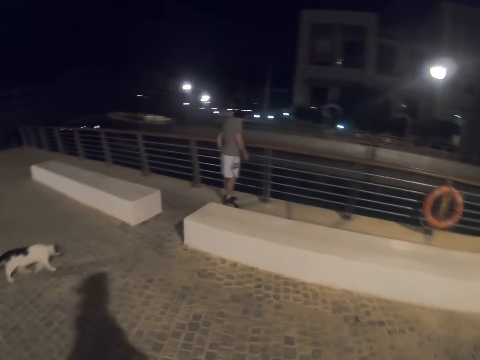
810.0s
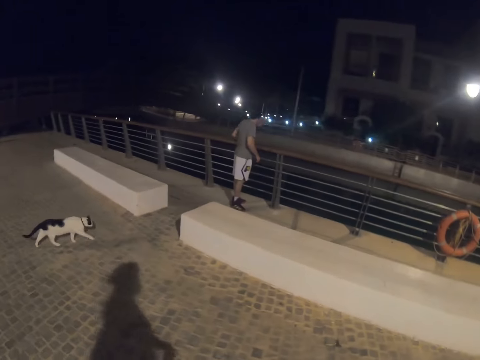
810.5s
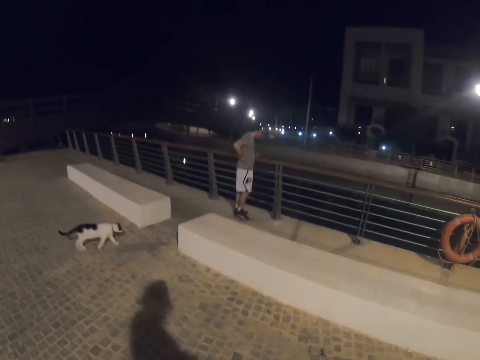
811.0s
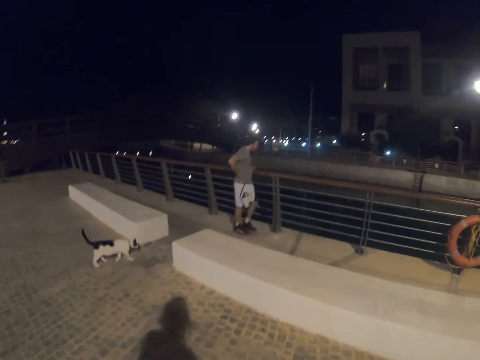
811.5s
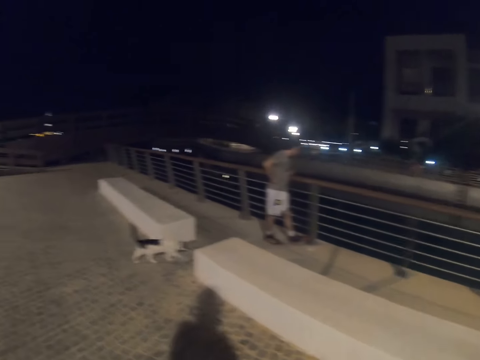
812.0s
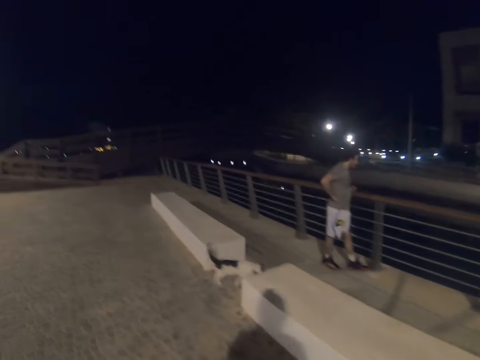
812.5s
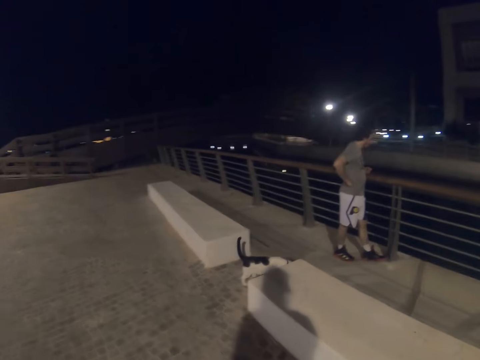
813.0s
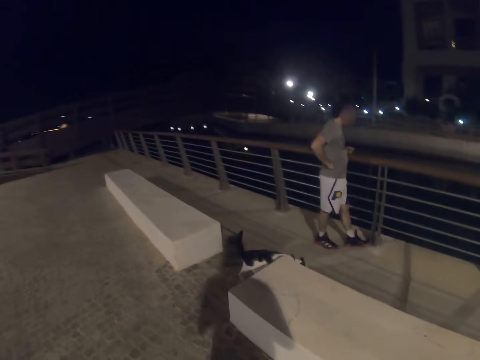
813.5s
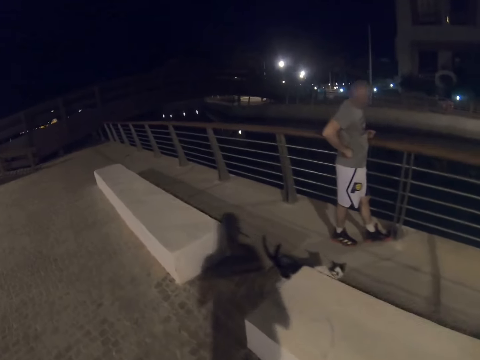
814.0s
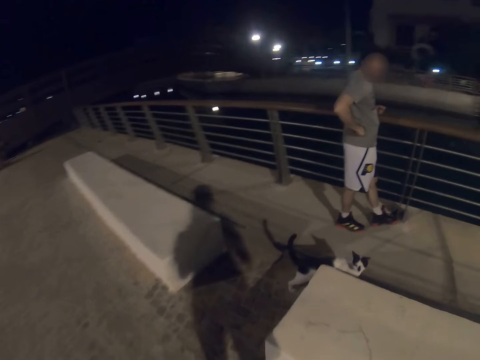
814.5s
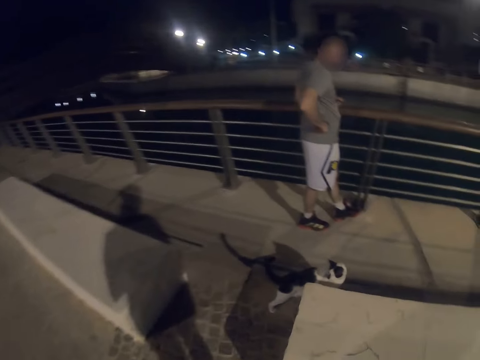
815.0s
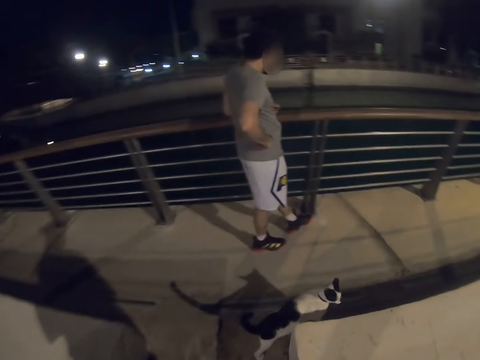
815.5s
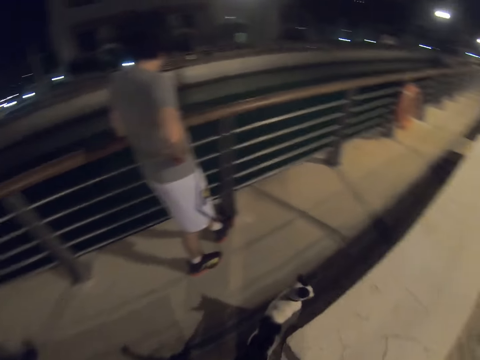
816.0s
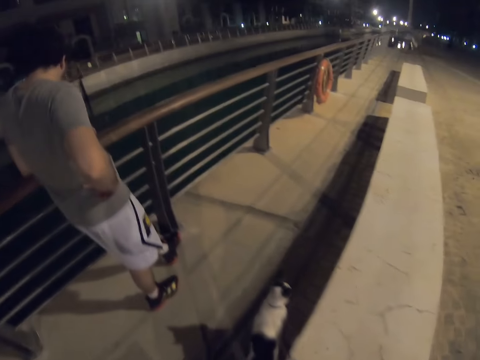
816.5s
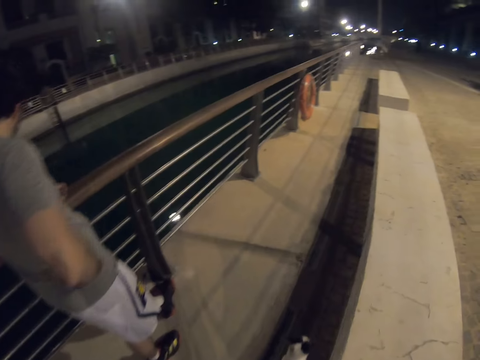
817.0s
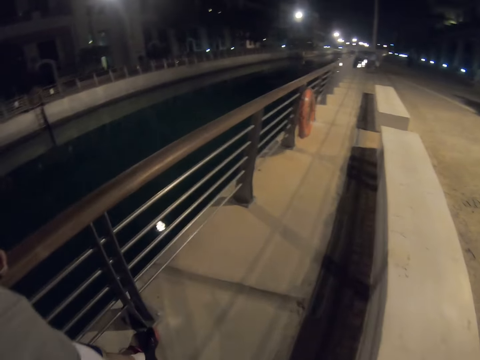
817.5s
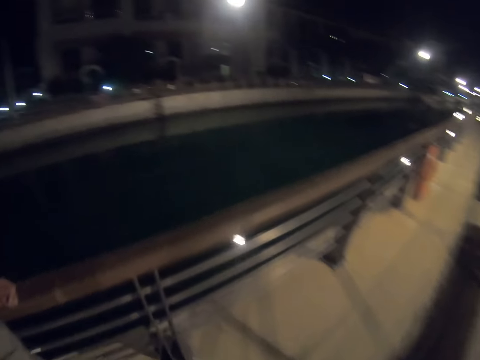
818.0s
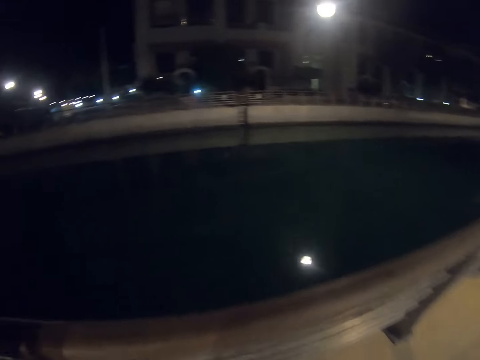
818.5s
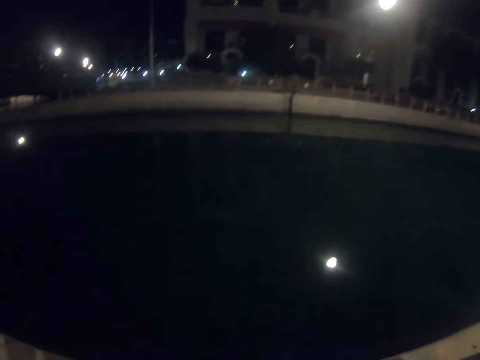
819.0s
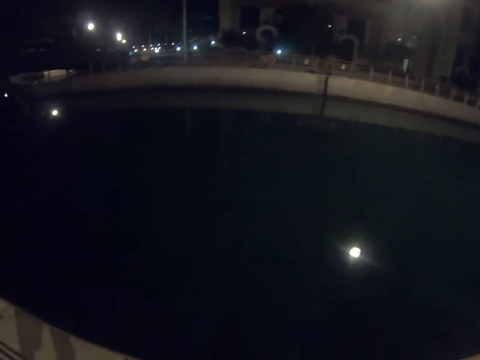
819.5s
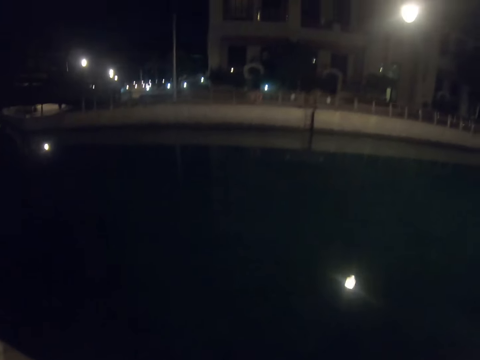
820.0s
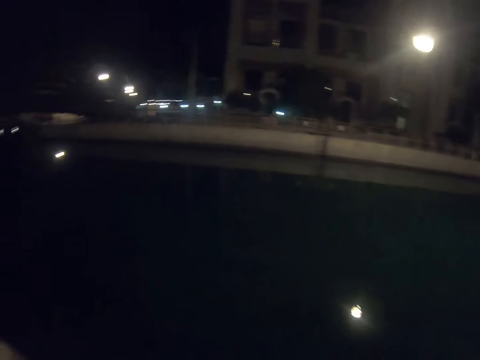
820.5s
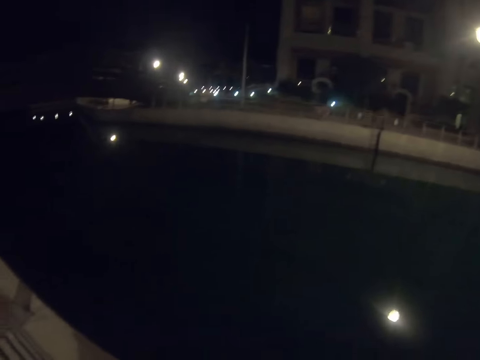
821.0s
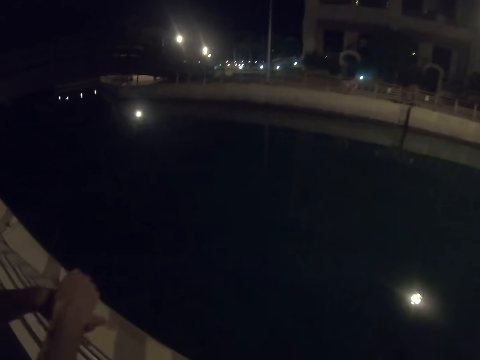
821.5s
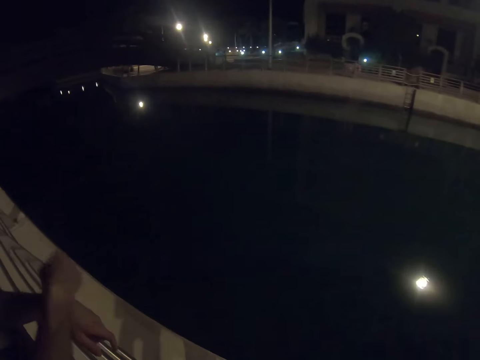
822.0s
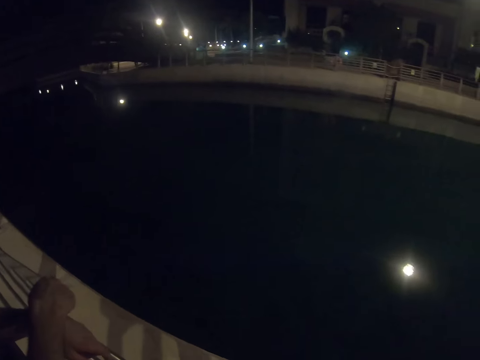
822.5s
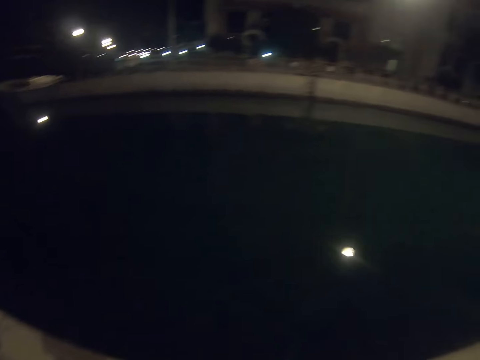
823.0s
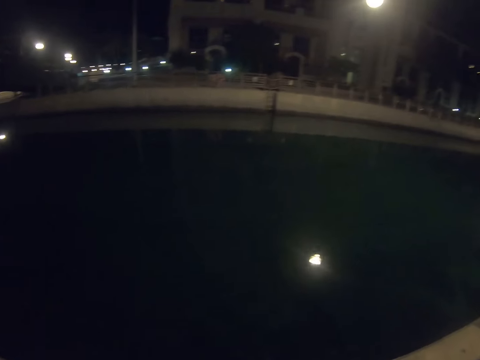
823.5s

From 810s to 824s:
The camera wearer walks towards a man. They look at the man. The man leans on the grills. The camera wearer walks towards the grills. They stop next to the fence. They gaze at the waterway.

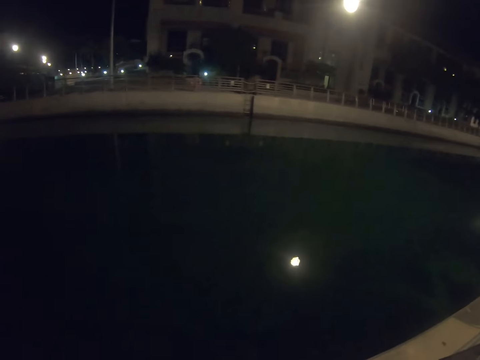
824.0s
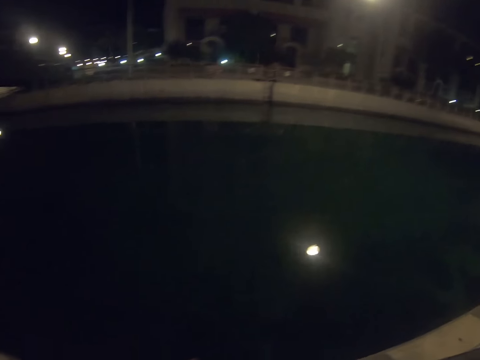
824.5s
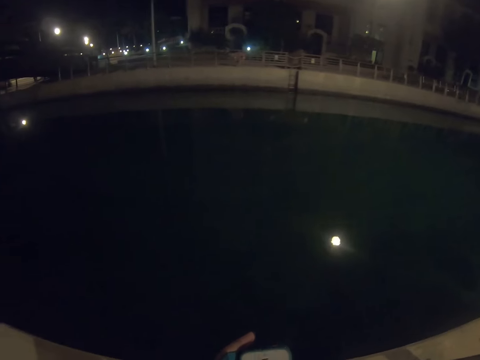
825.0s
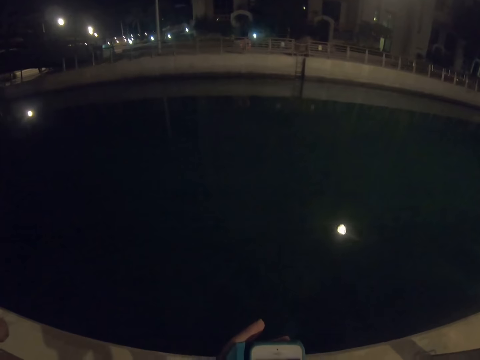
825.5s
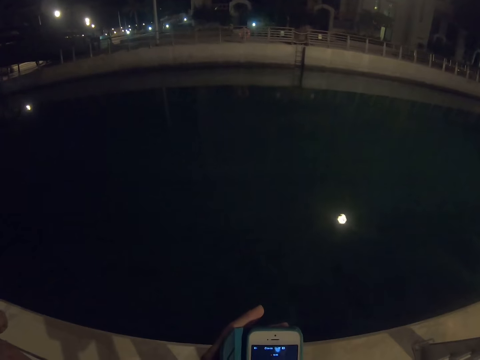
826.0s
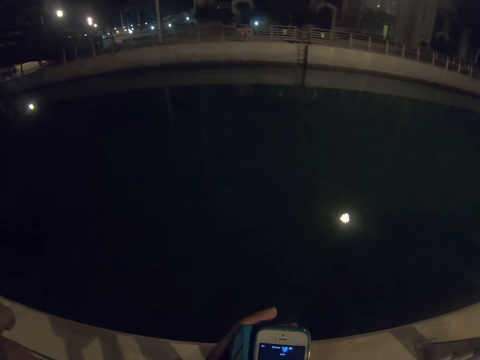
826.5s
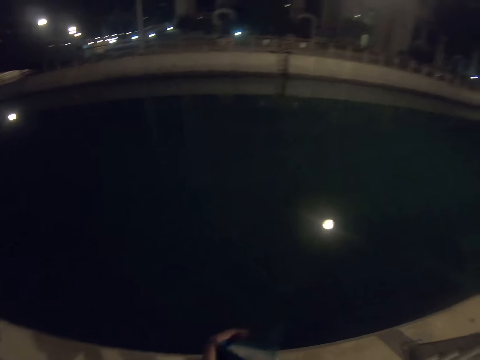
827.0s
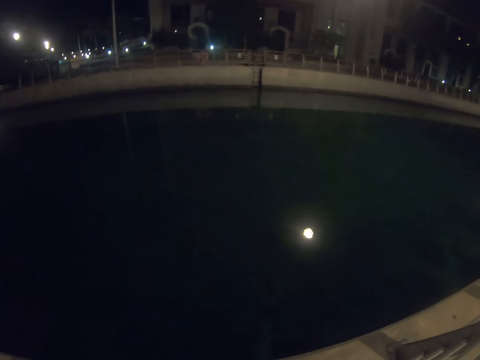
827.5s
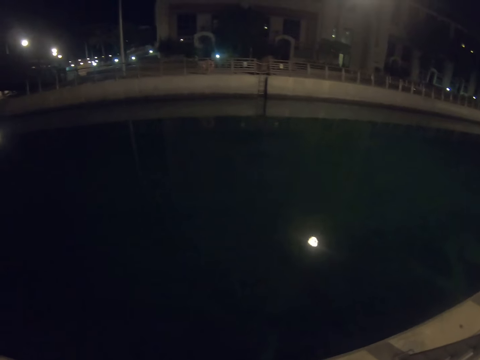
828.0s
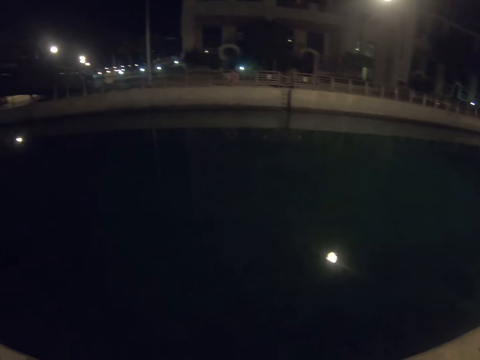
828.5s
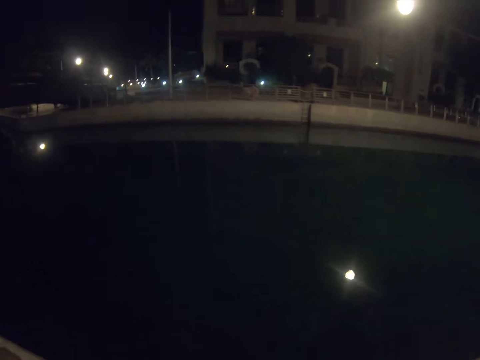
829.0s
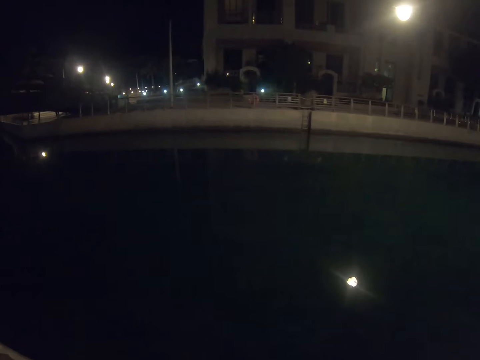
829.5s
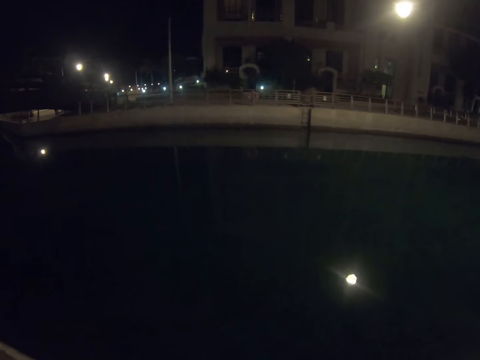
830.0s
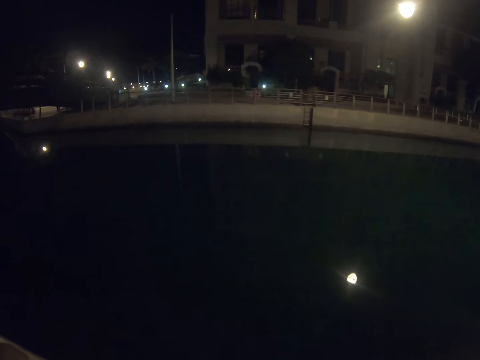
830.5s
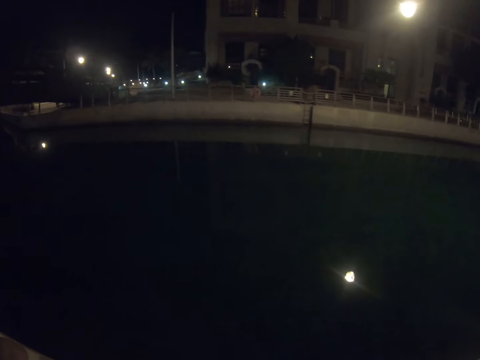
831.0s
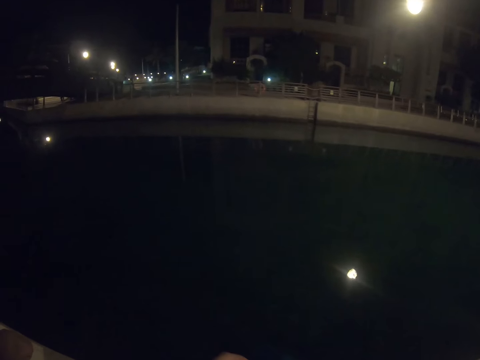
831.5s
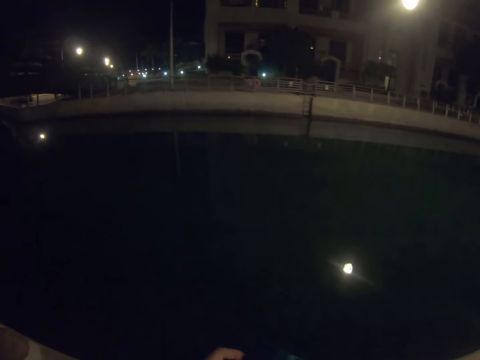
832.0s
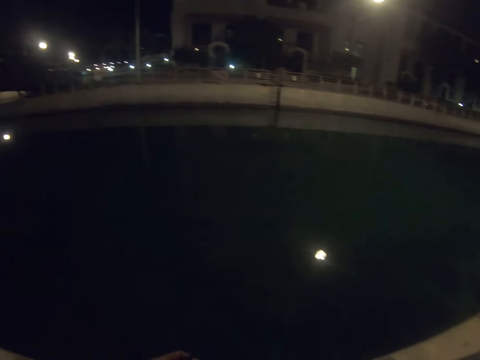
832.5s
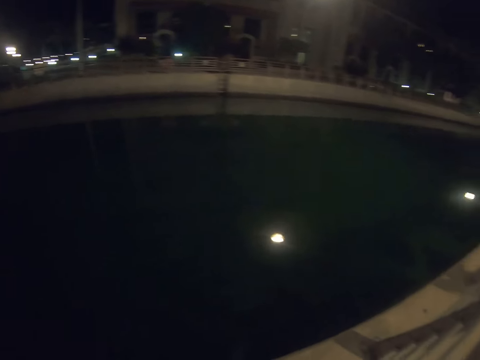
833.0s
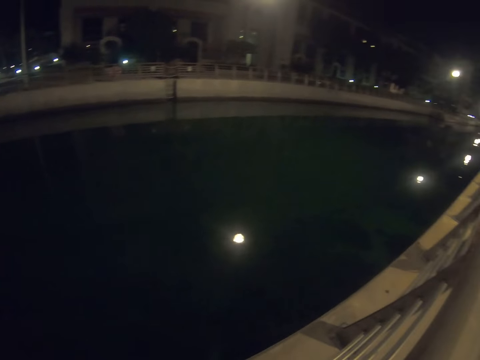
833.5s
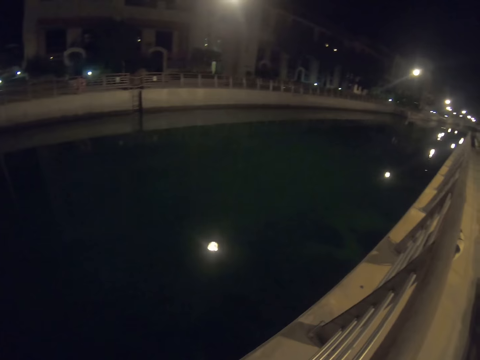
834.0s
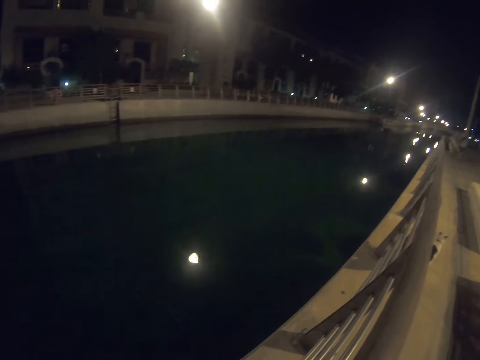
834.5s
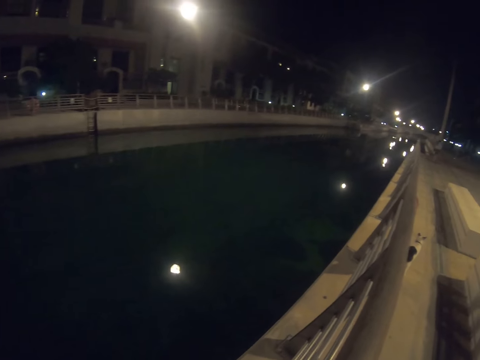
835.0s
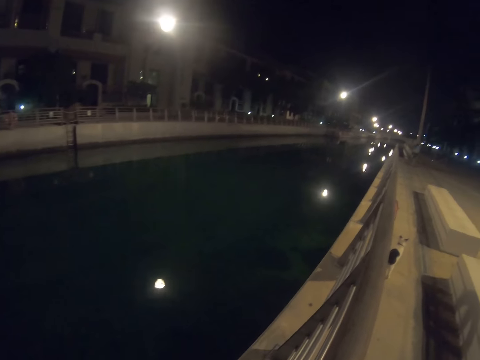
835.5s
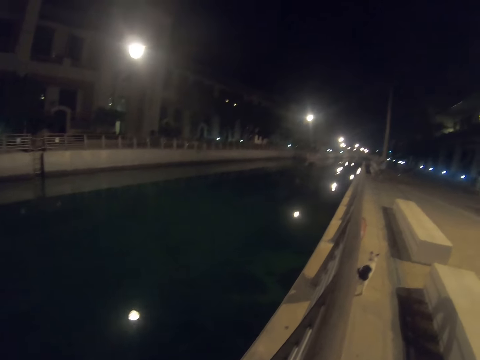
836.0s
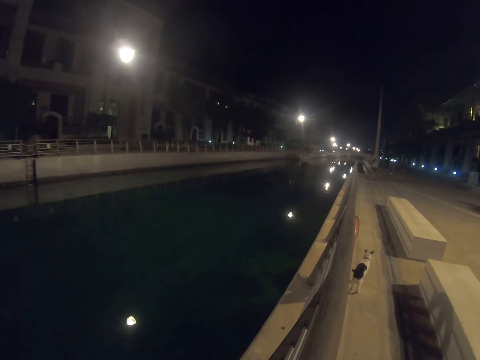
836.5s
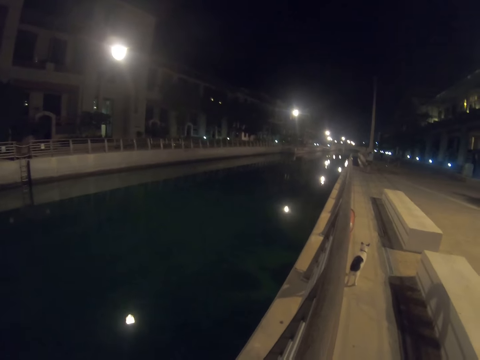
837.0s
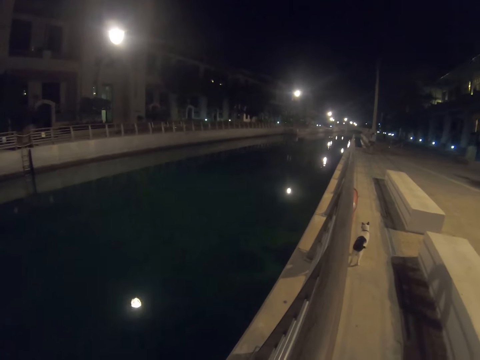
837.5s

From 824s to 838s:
The camera wearer holds a cellphone. They gaze at the waterway. They stare at a cat.
